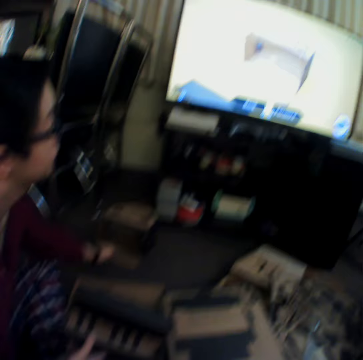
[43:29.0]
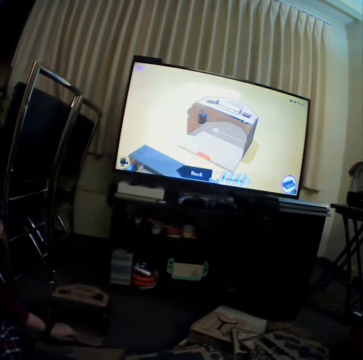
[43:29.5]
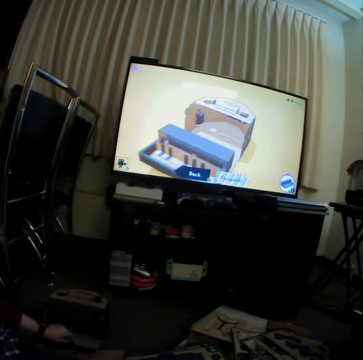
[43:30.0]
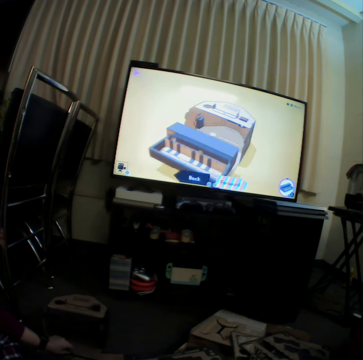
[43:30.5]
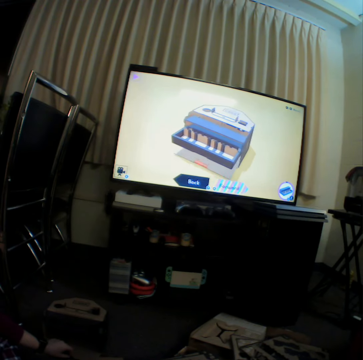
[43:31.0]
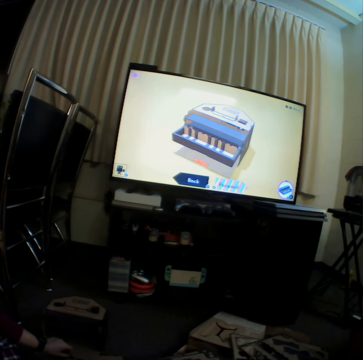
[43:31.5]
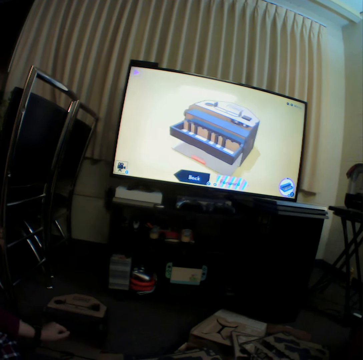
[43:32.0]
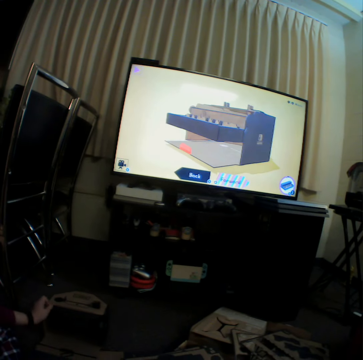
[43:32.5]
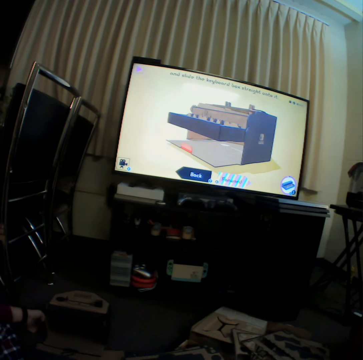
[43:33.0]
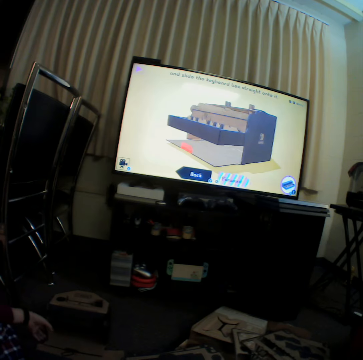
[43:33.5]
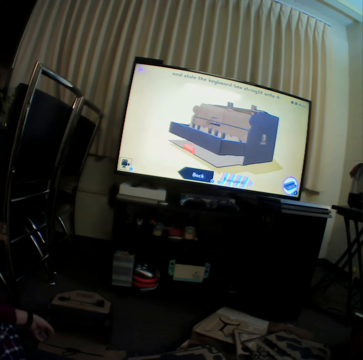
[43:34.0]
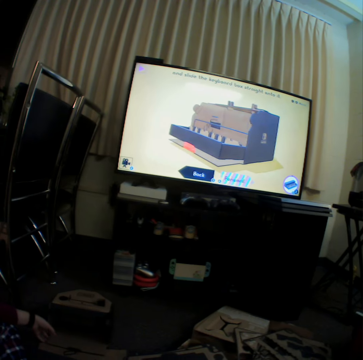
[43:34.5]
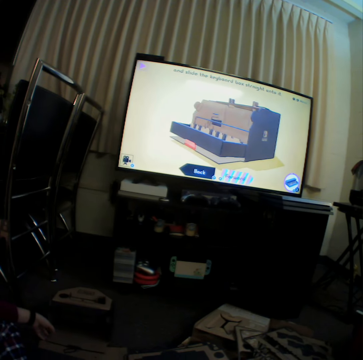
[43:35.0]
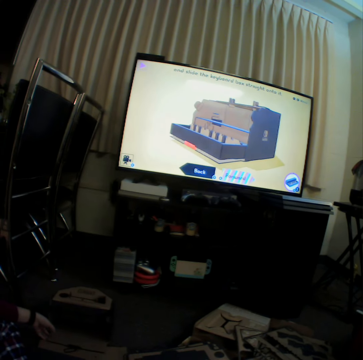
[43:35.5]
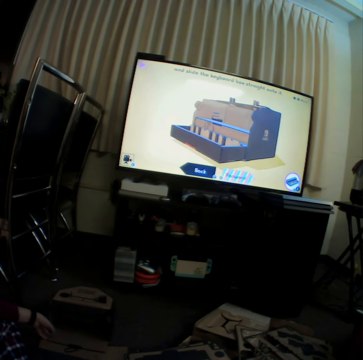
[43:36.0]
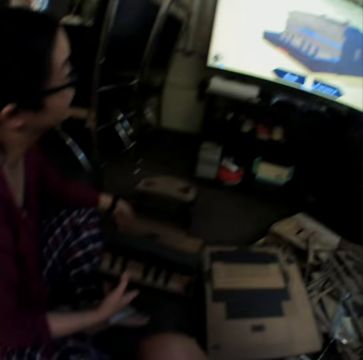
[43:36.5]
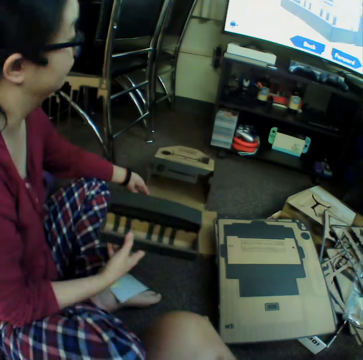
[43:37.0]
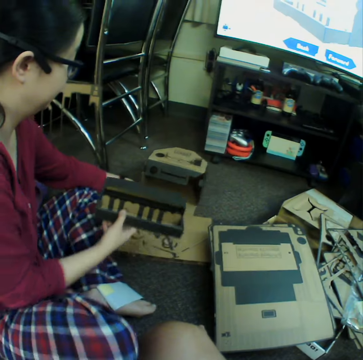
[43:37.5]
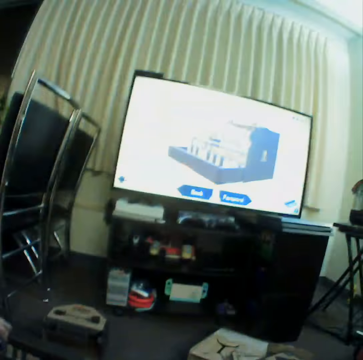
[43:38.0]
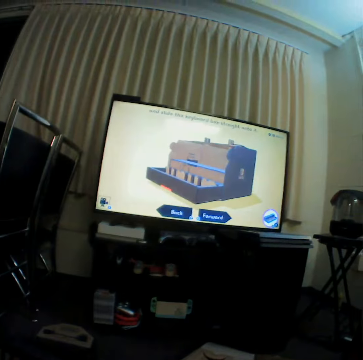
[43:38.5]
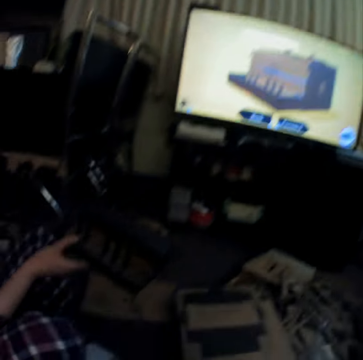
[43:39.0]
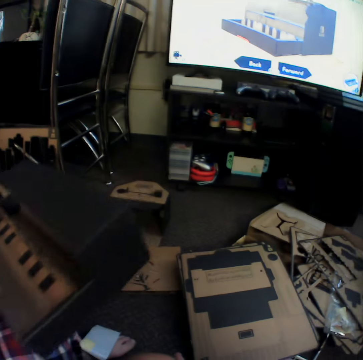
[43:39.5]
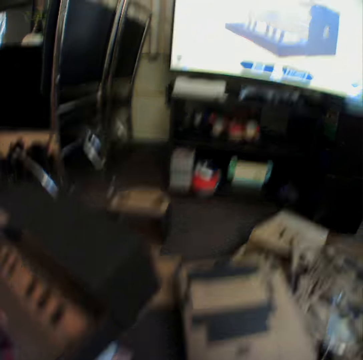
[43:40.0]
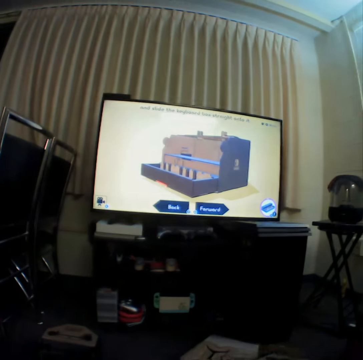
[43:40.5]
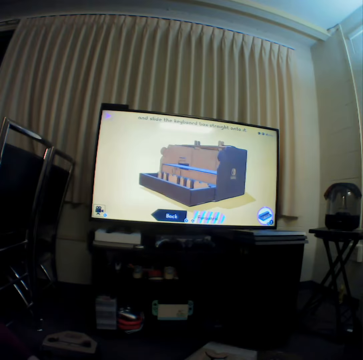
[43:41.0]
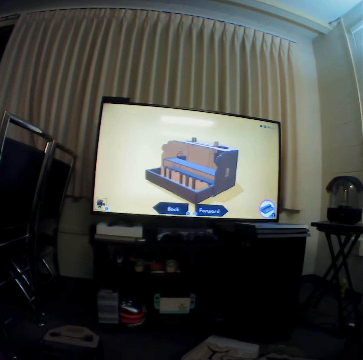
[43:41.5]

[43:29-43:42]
A woman moves a box on the floor. The camera wearer watches television. The woman moves the box on the floor. The camera wearer watches television.

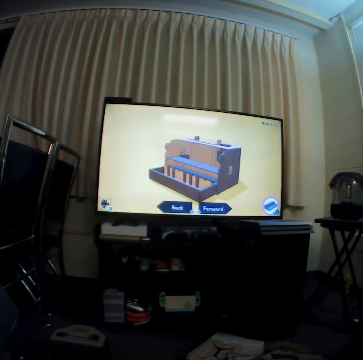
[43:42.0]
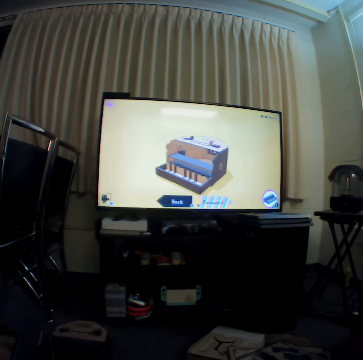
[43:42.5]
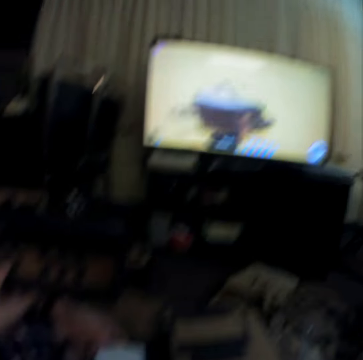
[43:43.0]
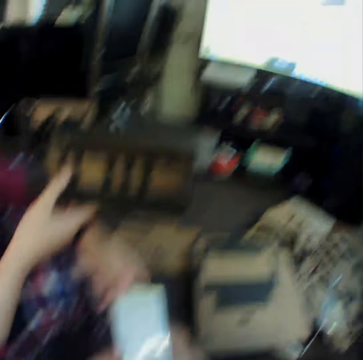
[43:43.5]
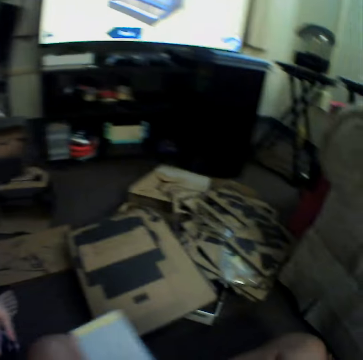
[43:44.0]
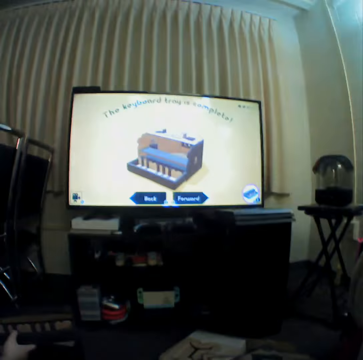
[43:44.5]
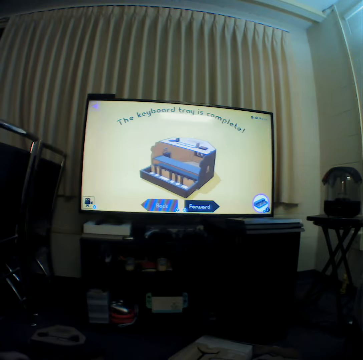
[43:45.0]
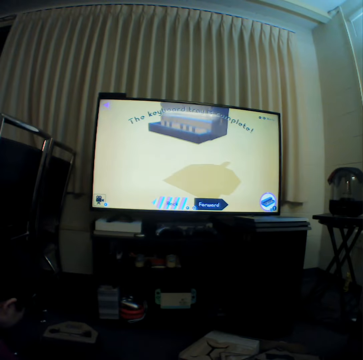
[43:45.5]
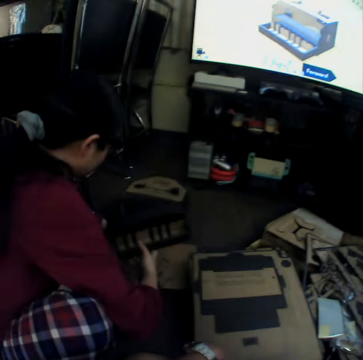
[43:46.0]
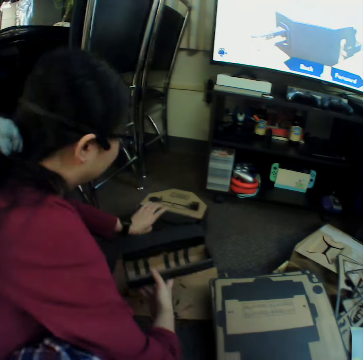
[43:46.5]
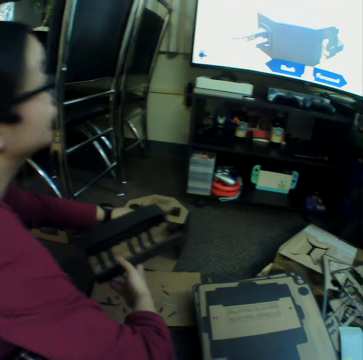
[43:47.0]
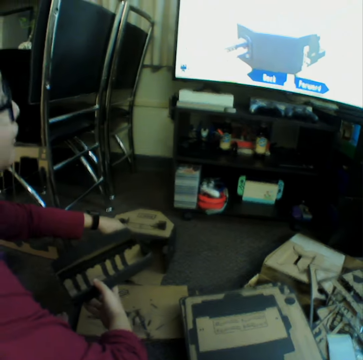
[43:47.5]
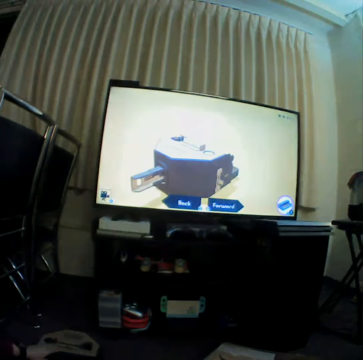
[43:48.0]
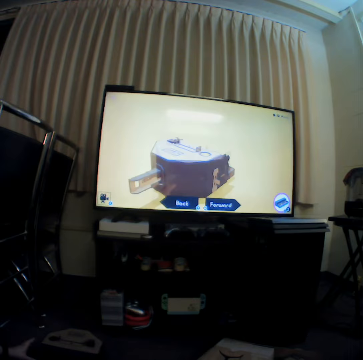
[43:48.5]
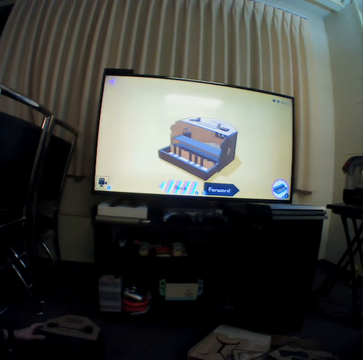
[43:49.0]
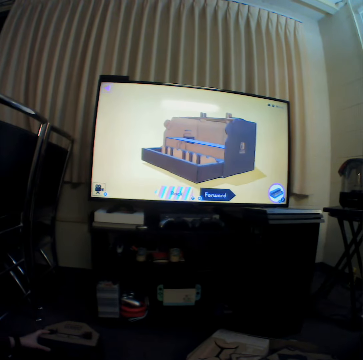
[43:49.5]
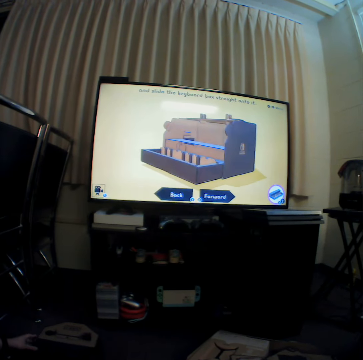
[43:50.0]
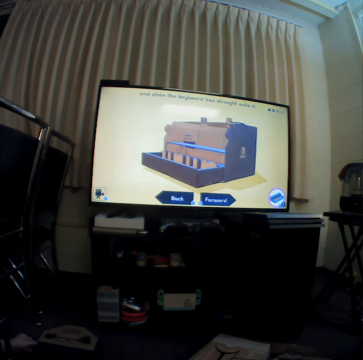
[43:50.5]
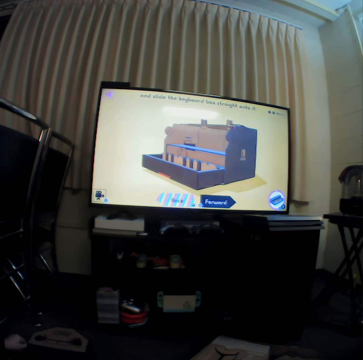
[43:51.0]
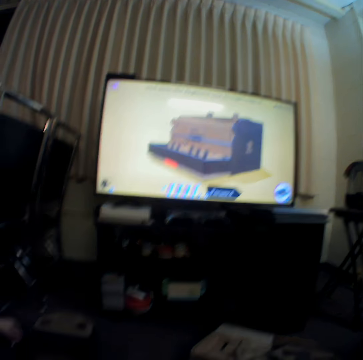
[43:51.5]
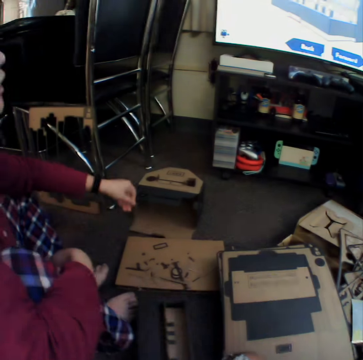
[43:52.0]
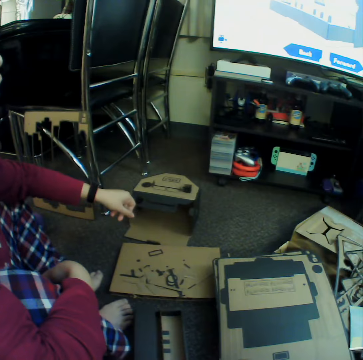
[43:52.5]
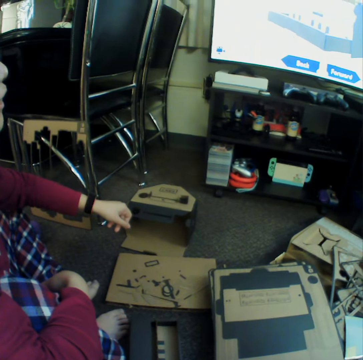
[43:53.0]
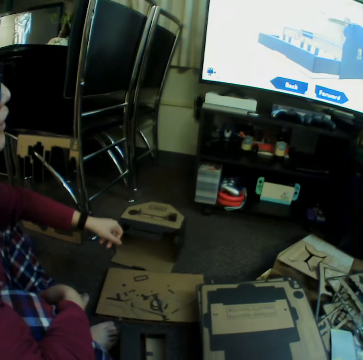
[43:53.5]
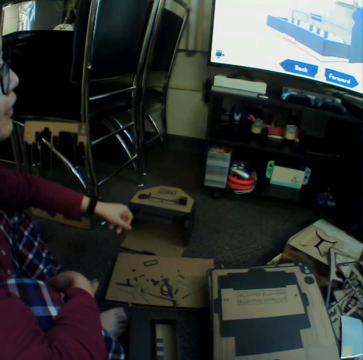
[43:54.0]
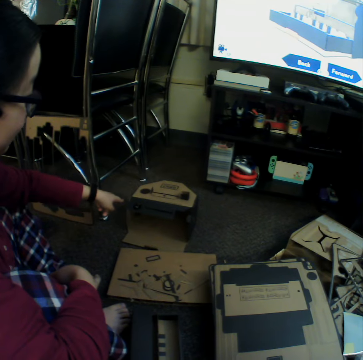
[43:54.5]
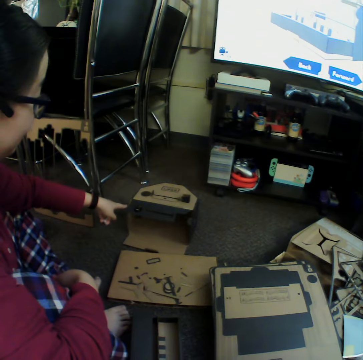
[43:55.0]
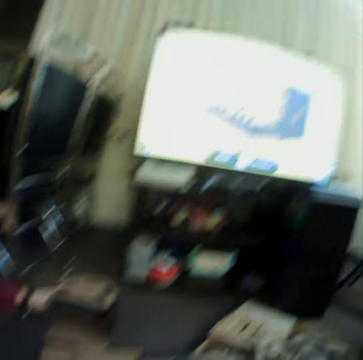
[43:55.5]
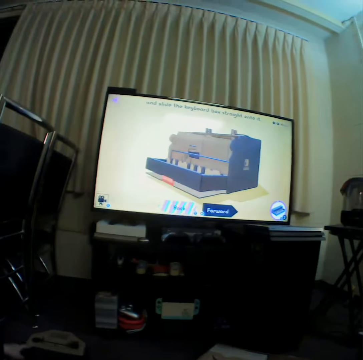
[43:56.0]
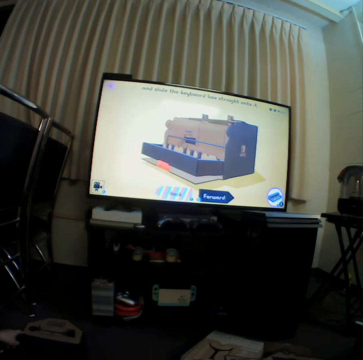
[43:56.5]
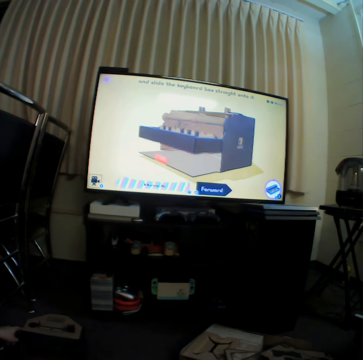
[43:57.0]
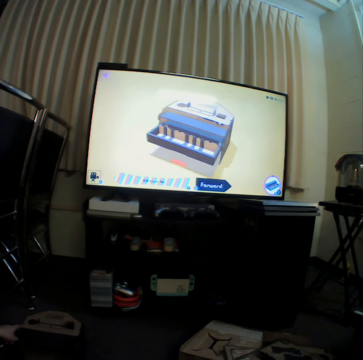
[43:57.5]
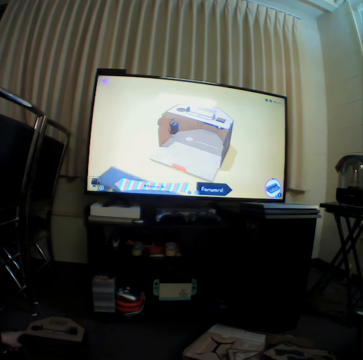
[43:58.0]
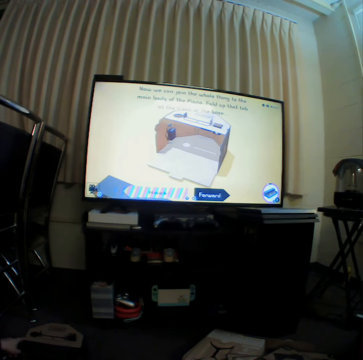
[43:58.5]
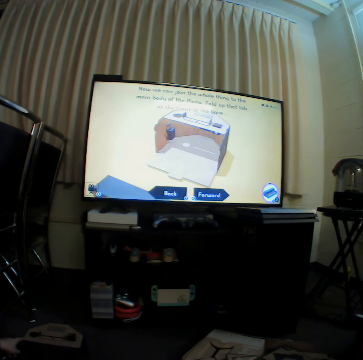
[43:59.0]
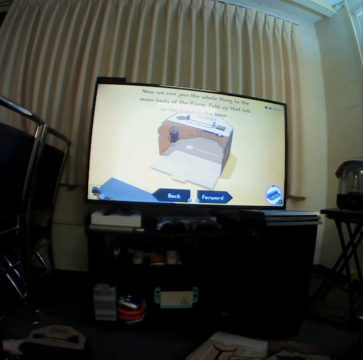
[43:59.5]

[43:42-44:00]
The camera wearer gives a woman a paper. They watch television. The woman puts a hand on a box. The camera wearer watches television. They look at craft materials on the floor. The woman points a finger. The camera wearer watches television.

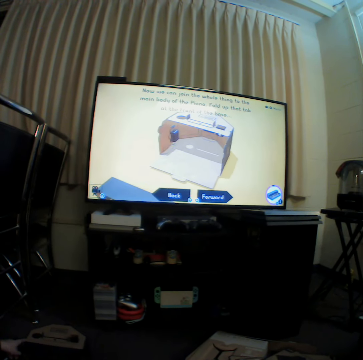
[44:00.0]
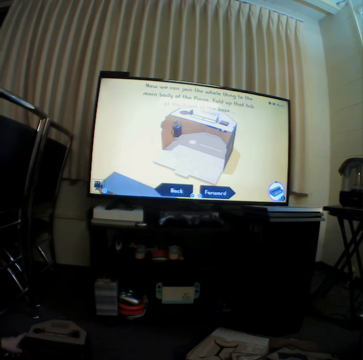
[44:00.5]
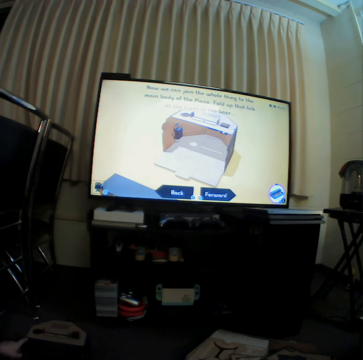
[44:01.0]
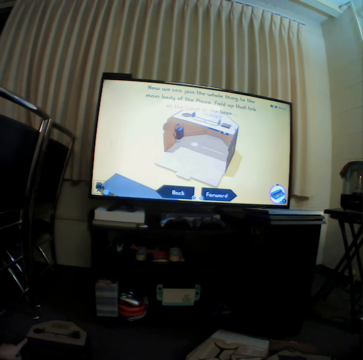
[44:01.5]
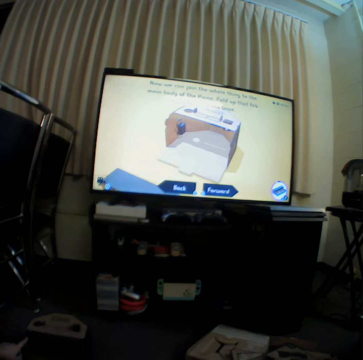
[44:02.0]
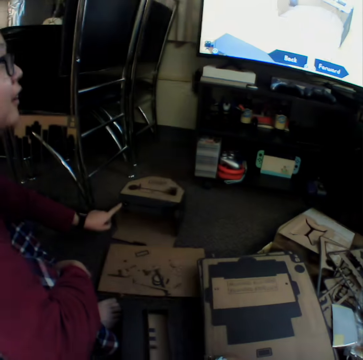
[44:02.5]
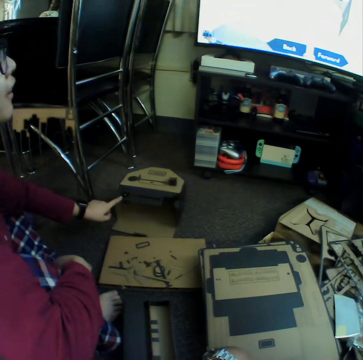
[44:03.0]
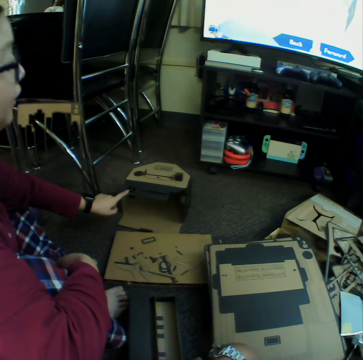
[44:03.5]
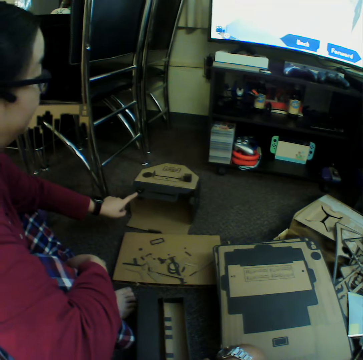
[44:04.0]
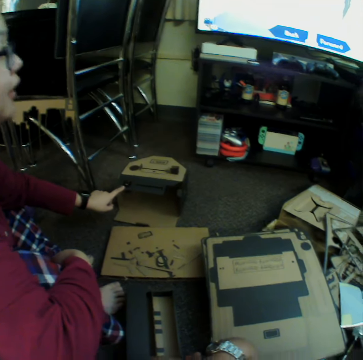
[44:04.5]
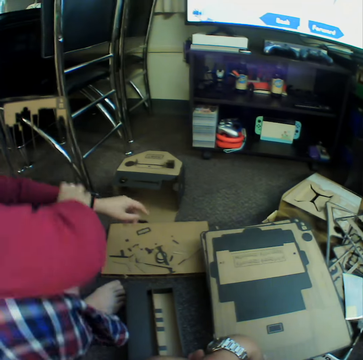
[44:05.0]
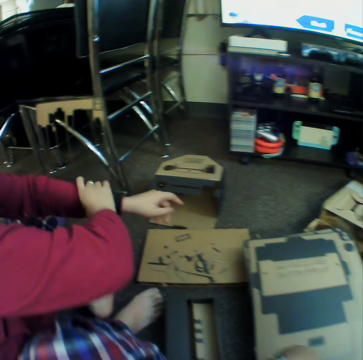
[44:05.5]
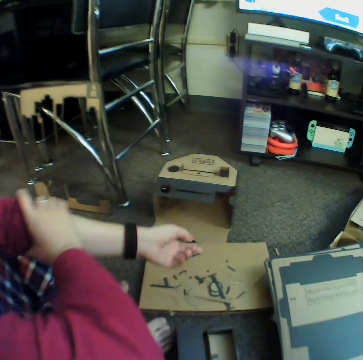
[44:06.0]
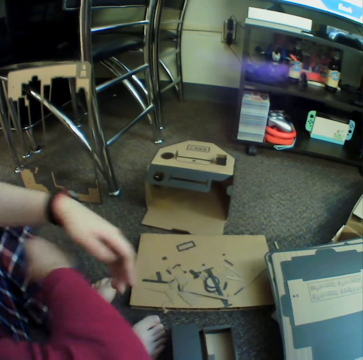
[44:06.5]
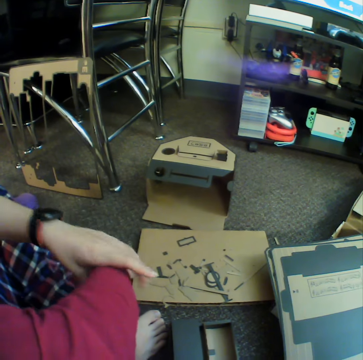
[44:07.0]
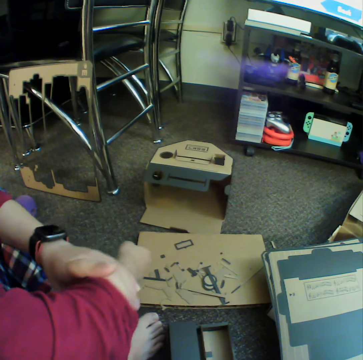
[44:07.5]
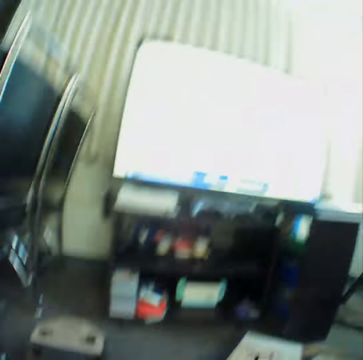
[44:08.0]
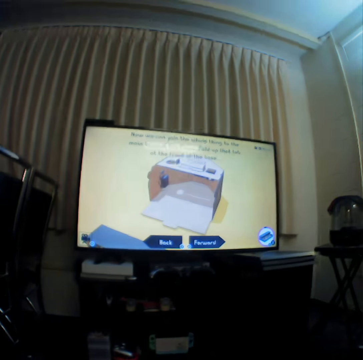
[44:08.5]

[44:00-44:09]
A woman points a finger. The woman pulls her sleeves.
